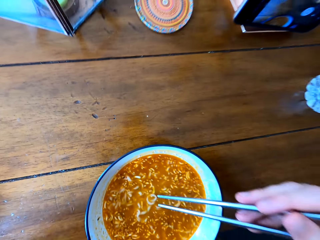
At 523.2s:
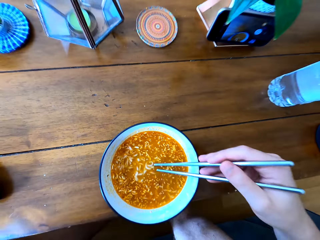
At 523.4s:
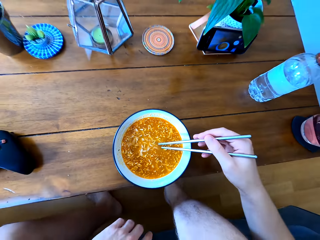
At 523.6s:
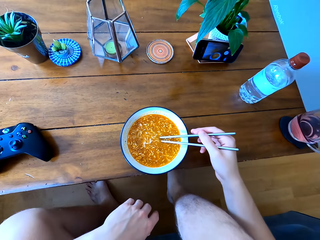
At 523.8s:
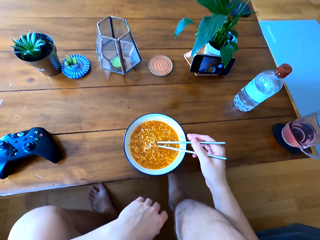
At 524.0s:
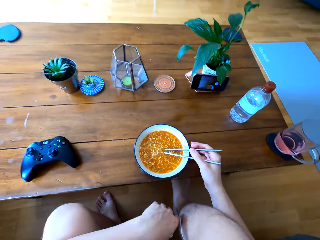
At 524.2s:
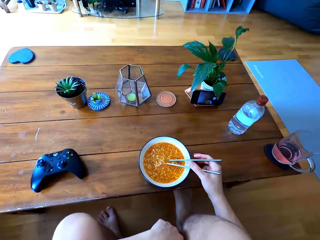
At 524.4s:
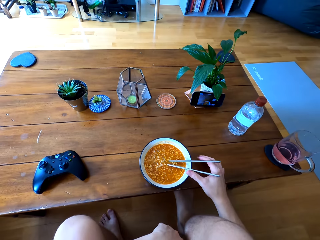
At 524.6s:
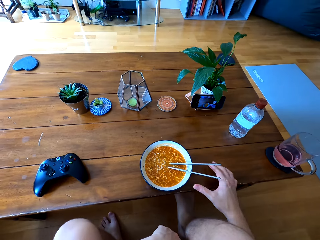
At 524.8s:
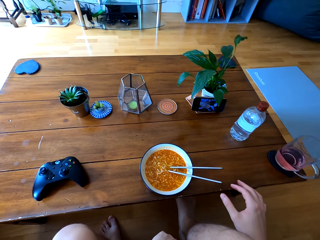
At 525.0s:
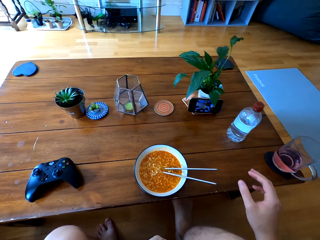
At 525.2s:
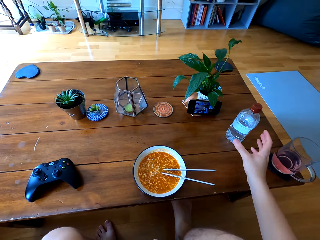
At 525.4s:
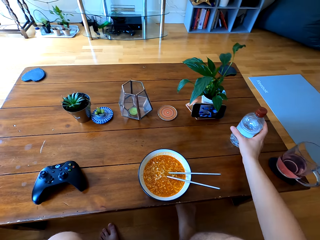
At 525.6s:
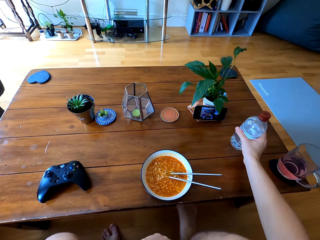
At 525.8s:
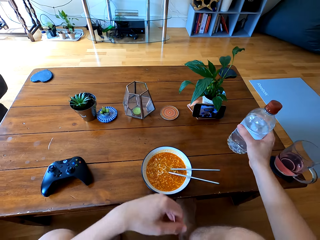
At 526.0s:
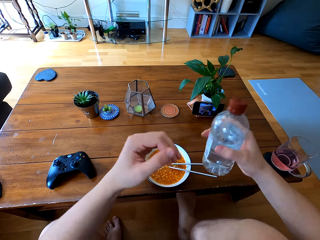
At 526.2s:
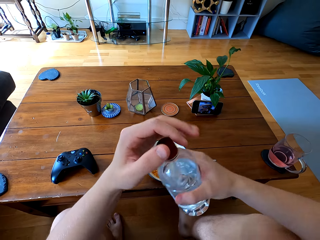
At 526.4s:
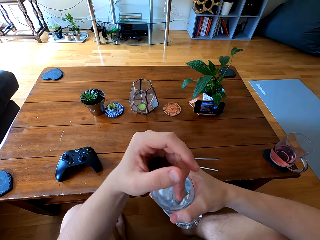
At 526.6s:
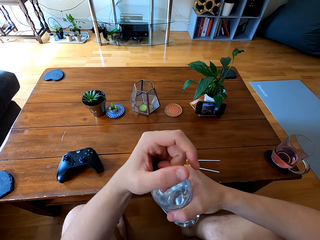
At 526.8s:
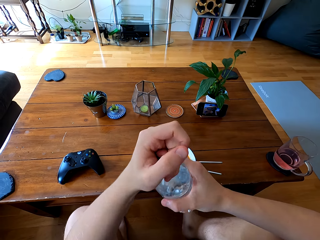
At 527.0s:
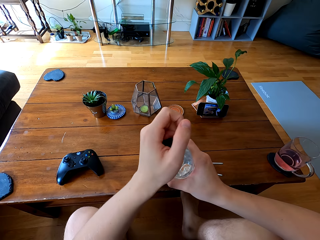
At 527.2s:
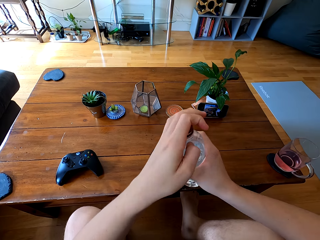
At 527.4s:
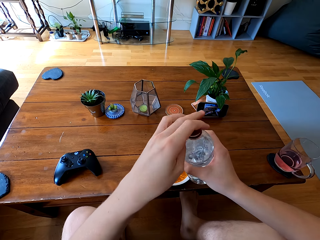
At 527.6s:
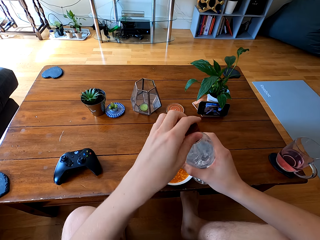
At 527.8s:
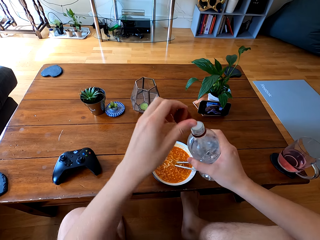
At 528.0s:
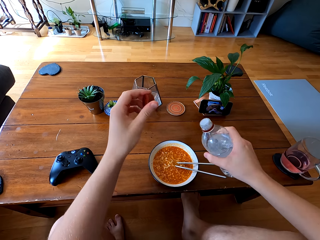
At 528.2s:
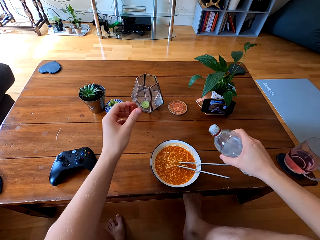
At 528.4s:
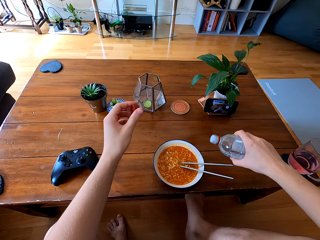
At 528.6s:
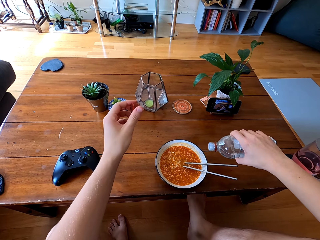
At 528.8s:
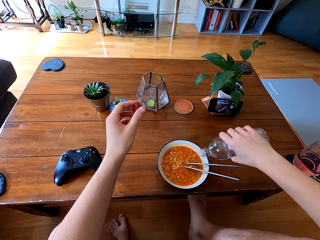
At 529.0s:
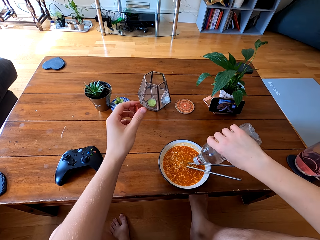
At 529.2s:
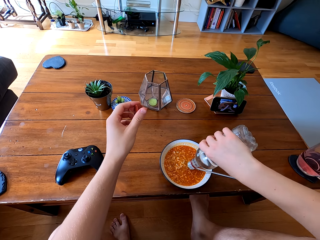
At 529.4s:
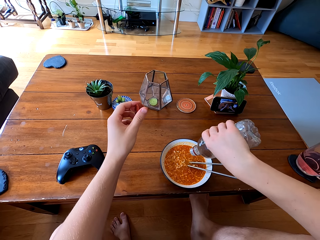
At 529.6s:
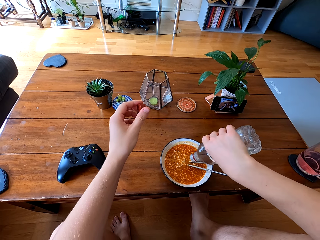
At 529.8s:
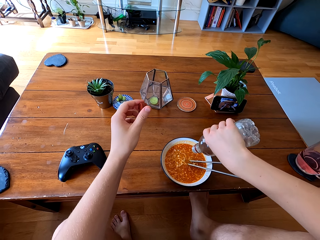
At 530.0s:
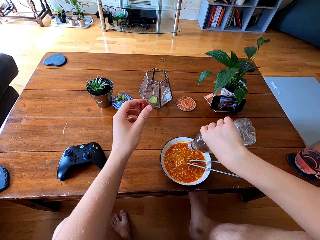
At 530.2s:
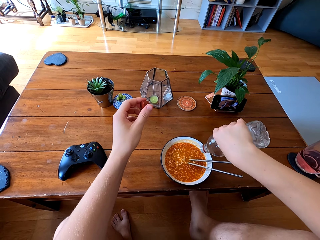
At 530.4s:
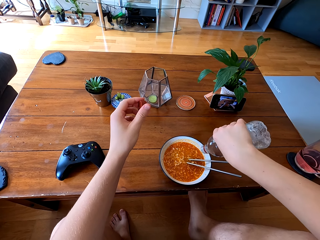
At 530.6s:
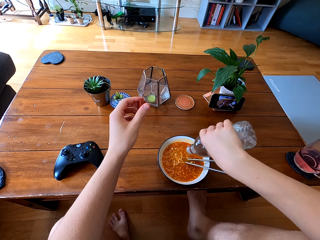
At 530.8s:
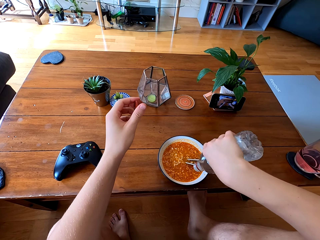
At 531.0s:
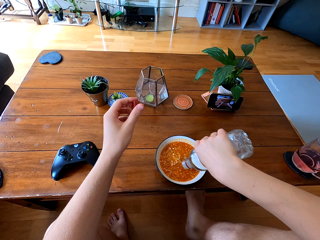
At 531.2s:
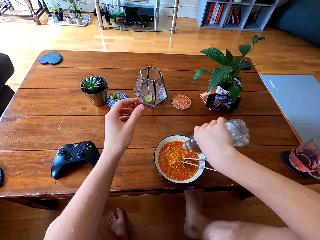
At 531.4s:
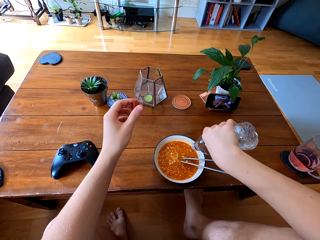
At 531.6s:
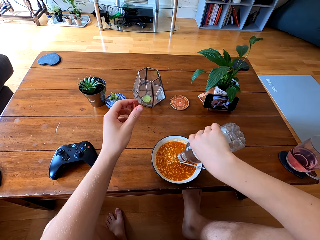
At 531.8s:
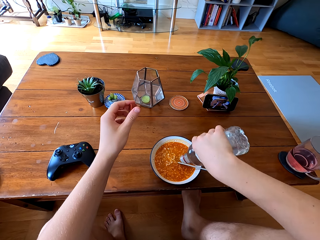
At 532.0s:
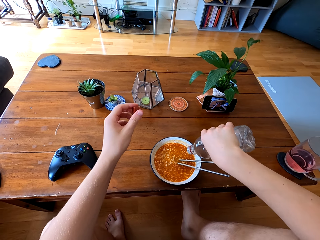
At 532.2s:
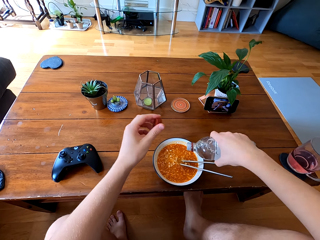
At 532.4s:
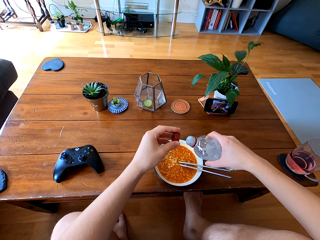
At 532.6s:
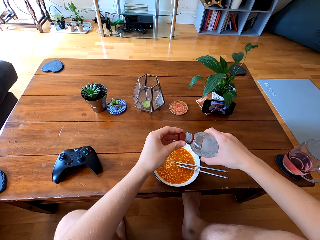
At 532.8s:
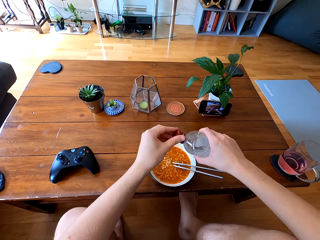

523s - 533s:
The camera wearer leaves the chopsticks on the noodle bowl. They pick up a vinegar bottle or water bottle. They open the bottle. They add vinegar to the noodles. They sprinkle water on the noodles.

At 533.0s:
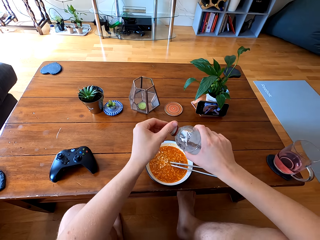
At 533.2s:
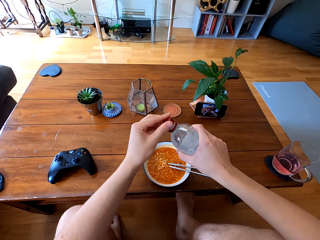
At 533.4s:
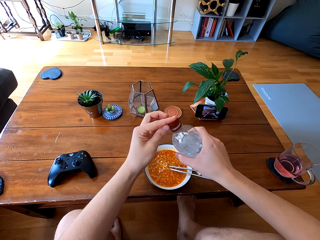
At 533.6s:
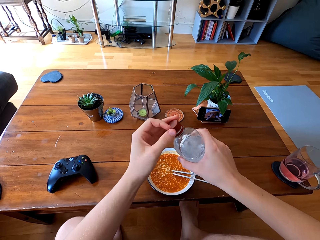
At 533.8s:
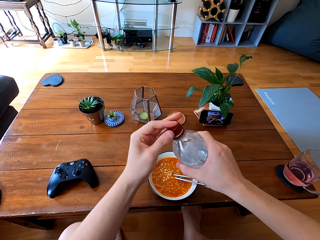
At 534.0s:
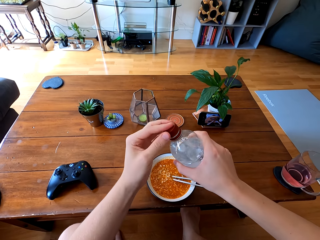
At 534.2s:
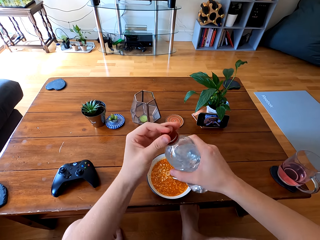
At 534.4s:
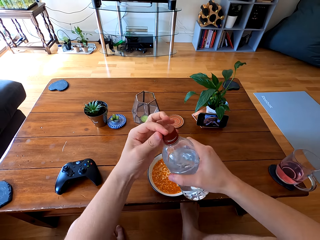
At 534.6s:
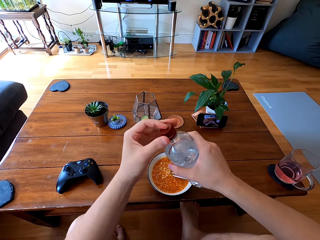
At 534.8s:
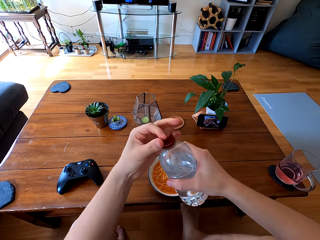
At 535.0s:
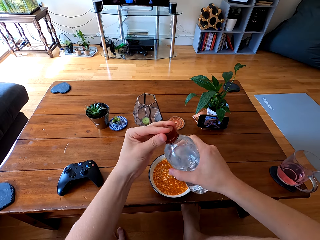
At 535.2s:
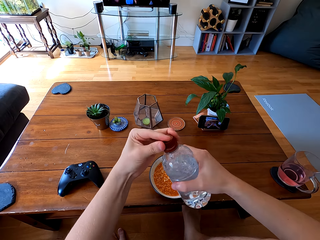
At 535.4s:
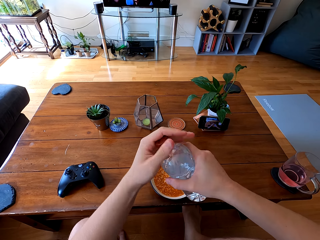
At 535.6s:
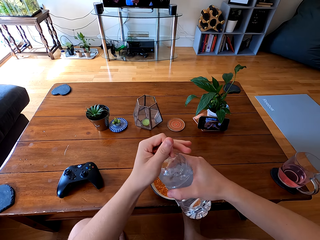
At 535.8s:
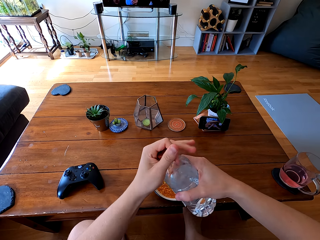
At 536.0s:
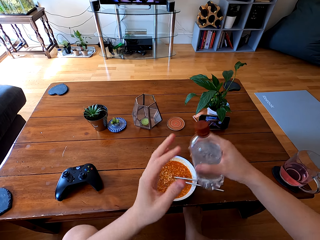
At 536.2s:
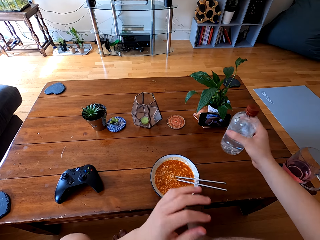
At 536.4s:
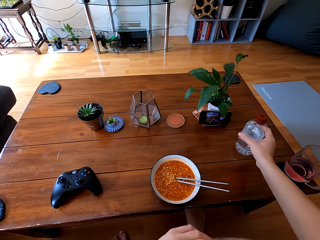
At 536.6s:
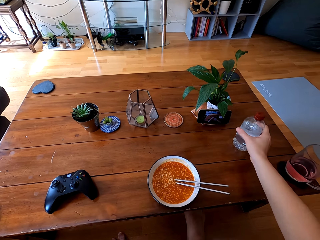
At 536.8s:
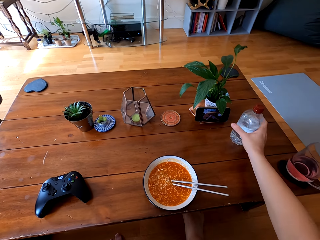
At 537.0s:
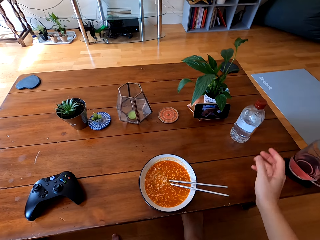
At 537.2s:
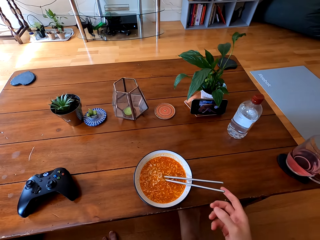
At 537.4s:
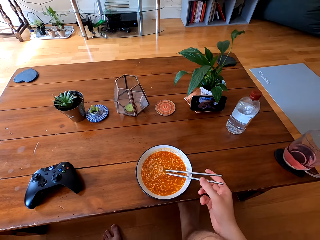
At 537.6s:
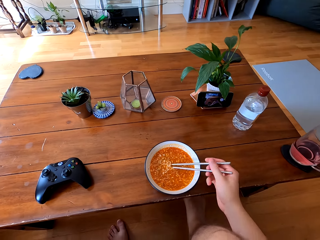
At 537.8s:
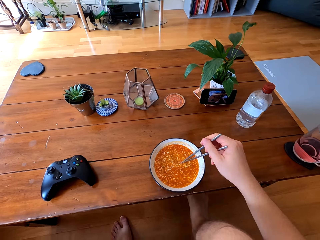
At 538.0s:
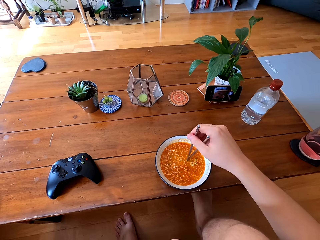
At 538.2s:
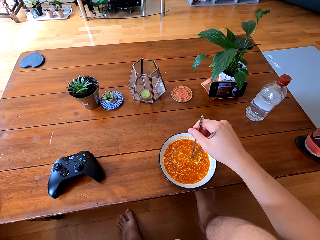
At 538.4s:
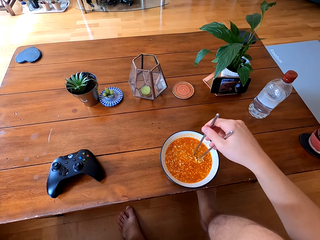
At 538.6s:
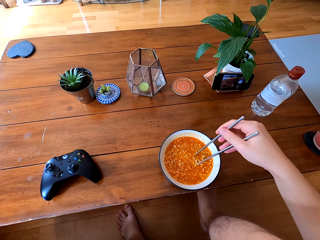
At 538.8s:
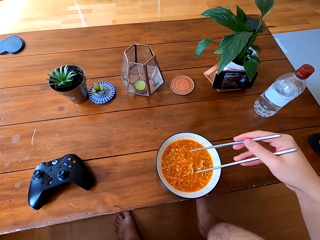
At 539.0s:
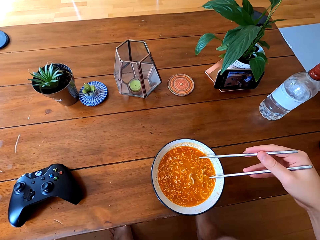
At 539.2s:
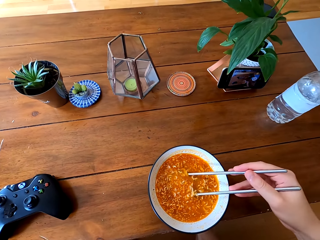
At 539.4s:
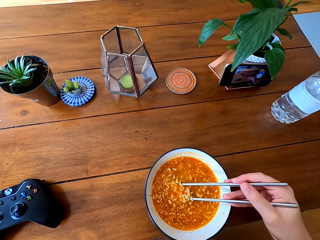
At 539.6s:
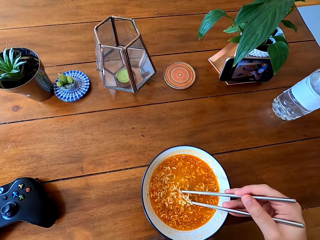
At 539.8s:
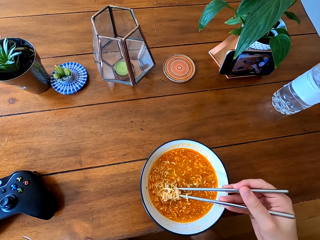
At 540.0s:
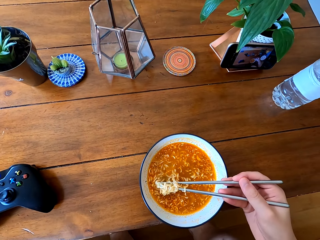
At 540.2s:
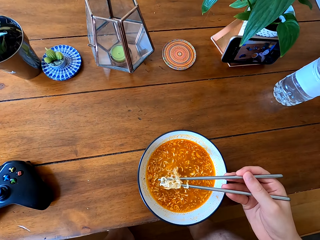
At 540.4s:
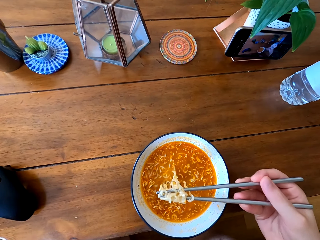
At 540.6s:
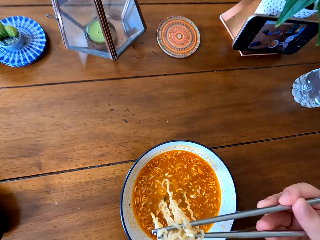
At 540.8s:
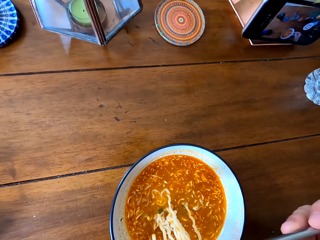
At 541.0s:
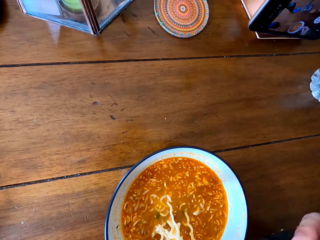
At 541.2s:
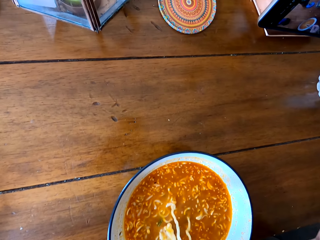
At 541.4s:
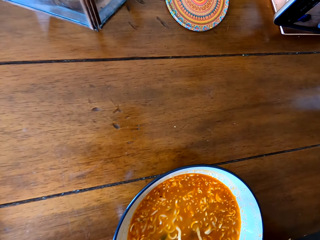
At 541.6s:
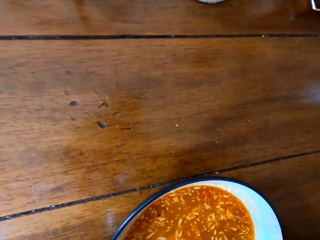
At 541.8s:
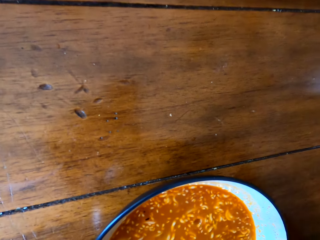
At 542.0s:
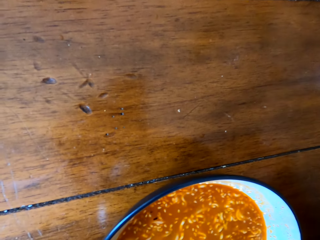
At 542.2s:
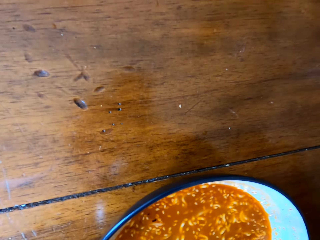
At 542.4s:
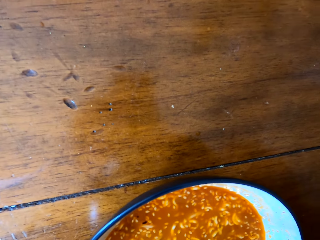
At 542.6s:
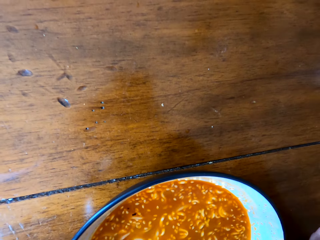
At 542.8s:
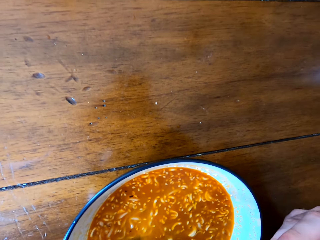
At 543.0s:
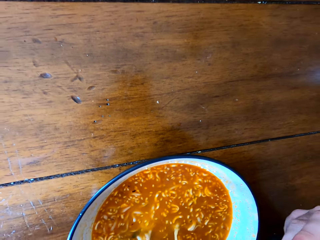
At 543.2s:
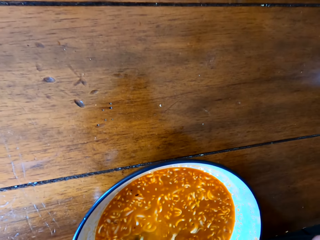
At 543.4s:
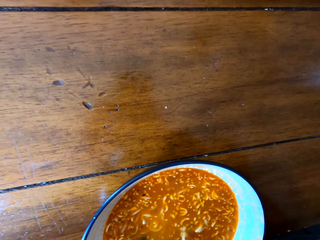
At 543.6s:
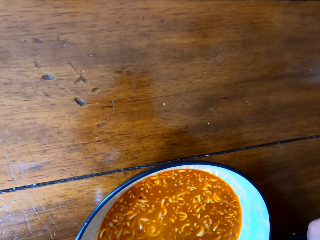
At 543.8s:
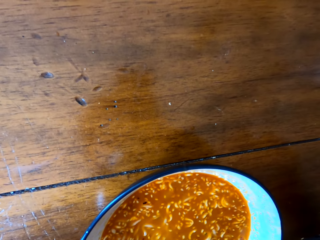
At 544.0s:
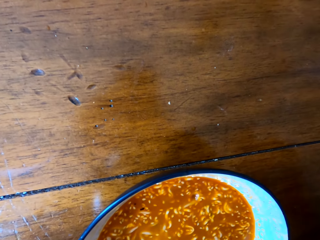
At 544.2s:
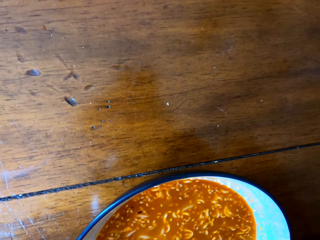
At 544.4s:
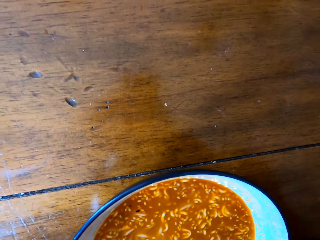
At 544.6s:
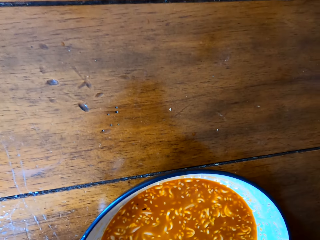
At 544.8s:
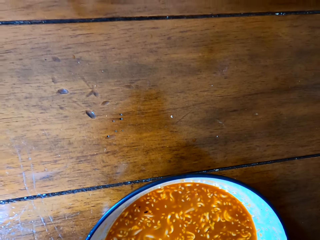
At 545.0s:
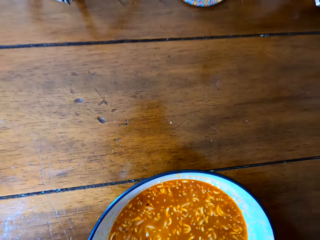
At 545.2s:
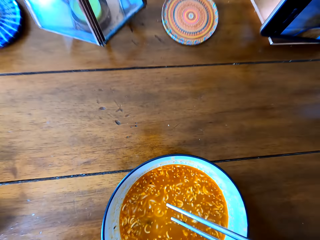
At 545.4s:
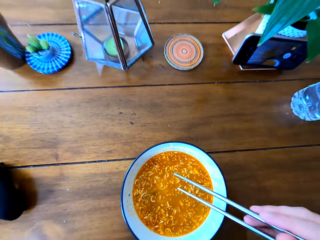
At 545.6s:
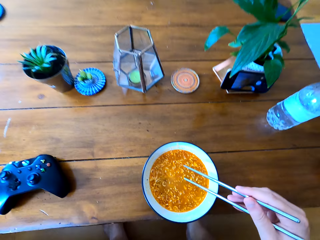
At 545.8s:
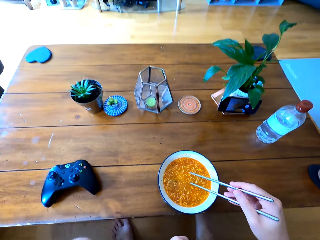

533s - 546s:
The camera wearer closes the vinegar bottle. They put the vinegar bottle on the table. They stir the noodles, scoop the noodles with chopsticks and eat the noodles.
